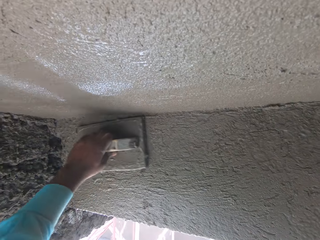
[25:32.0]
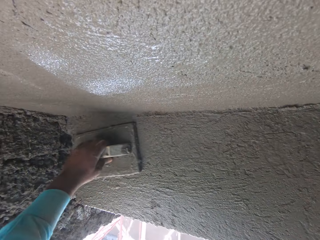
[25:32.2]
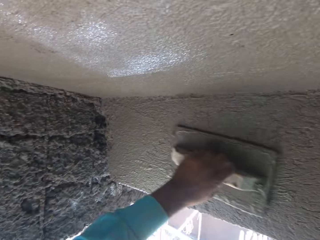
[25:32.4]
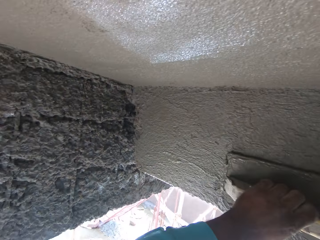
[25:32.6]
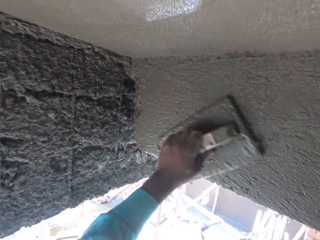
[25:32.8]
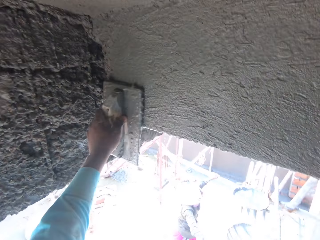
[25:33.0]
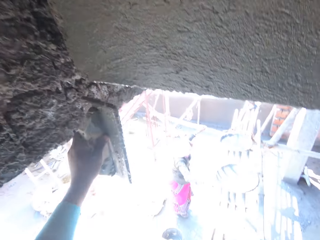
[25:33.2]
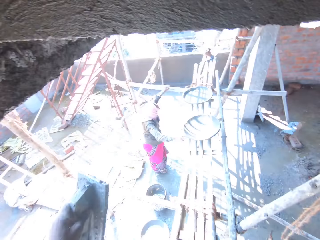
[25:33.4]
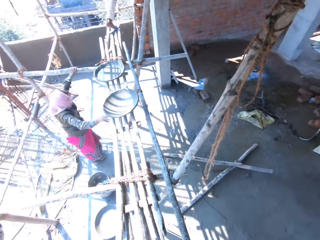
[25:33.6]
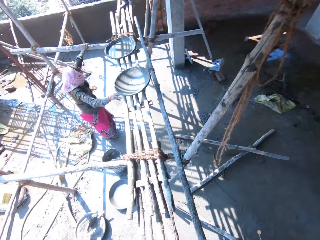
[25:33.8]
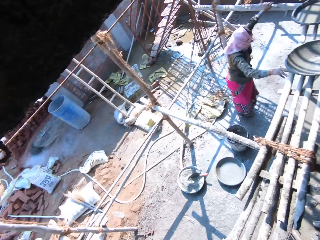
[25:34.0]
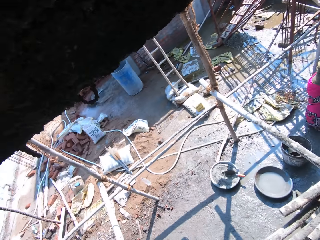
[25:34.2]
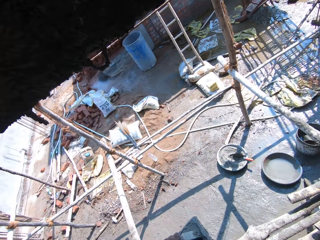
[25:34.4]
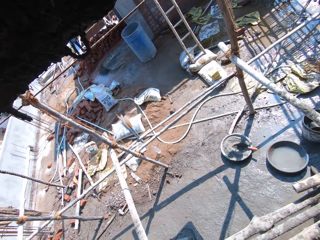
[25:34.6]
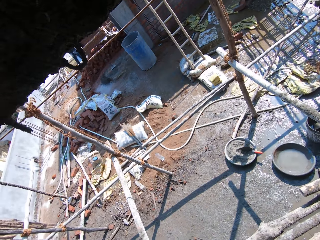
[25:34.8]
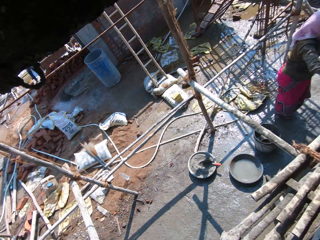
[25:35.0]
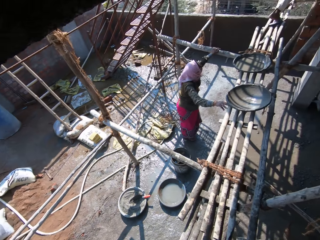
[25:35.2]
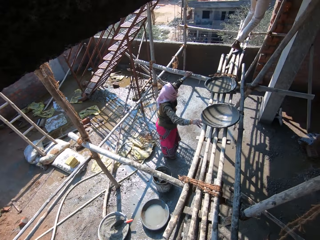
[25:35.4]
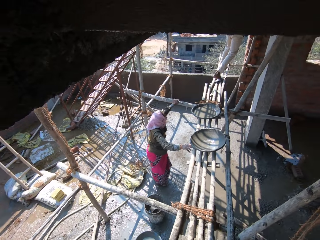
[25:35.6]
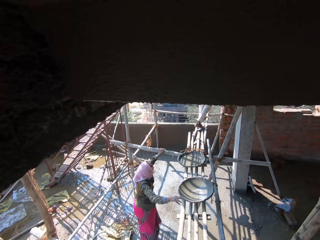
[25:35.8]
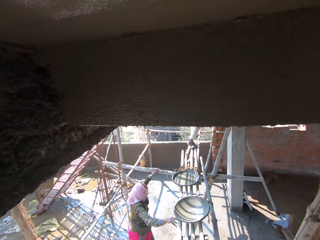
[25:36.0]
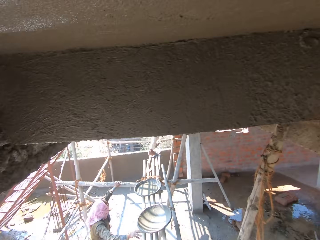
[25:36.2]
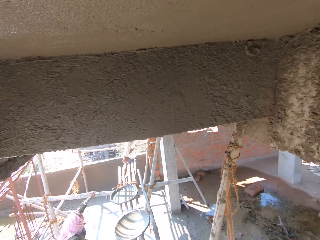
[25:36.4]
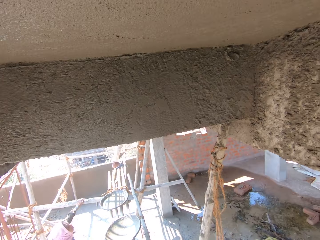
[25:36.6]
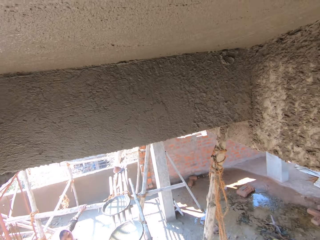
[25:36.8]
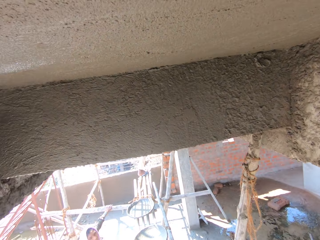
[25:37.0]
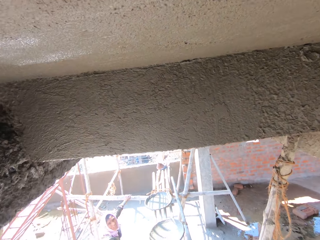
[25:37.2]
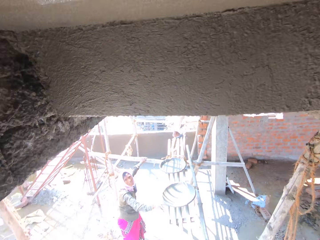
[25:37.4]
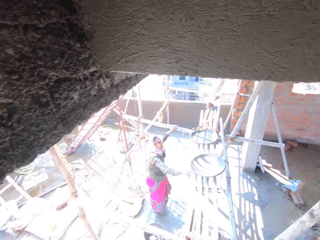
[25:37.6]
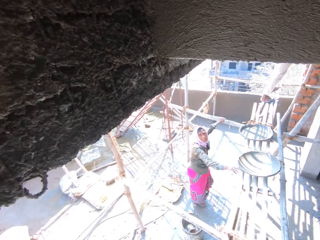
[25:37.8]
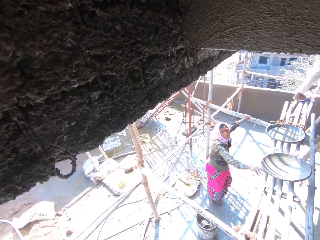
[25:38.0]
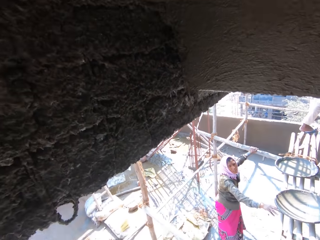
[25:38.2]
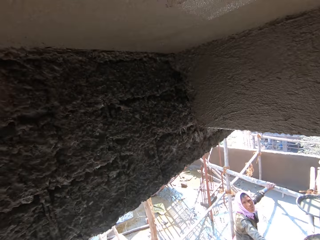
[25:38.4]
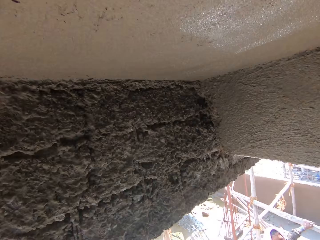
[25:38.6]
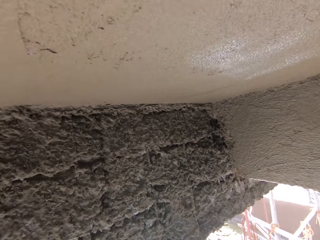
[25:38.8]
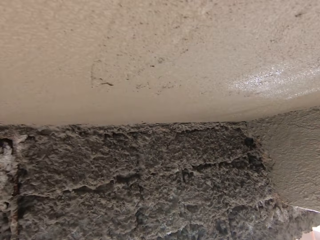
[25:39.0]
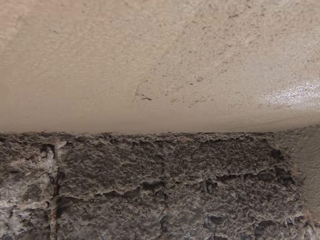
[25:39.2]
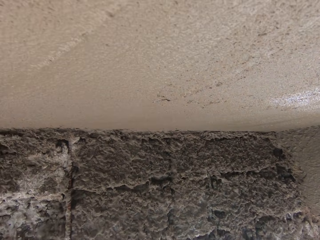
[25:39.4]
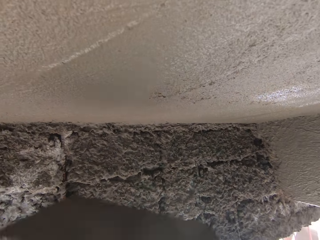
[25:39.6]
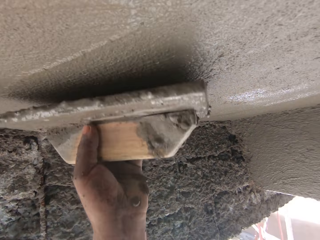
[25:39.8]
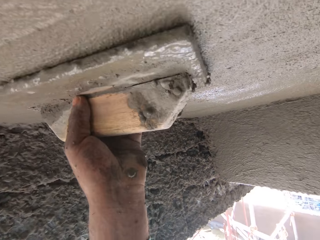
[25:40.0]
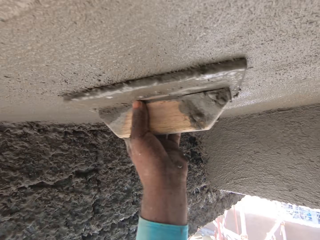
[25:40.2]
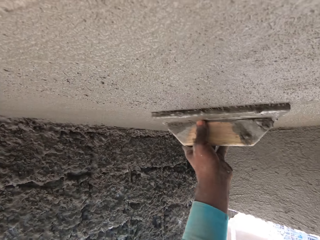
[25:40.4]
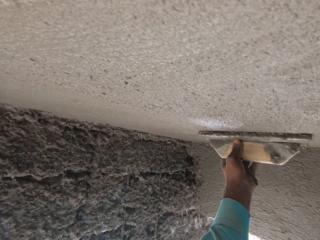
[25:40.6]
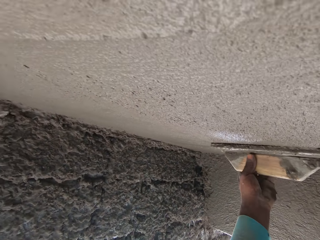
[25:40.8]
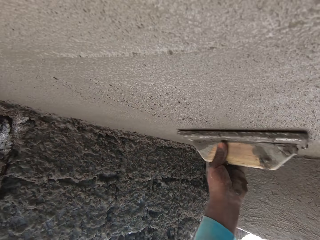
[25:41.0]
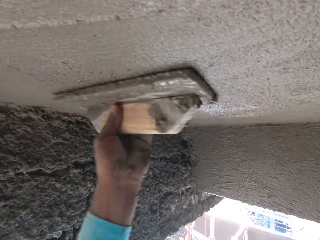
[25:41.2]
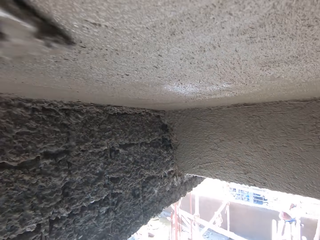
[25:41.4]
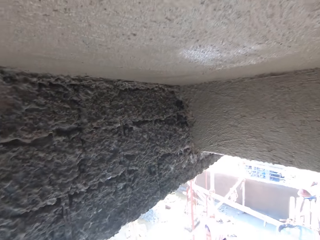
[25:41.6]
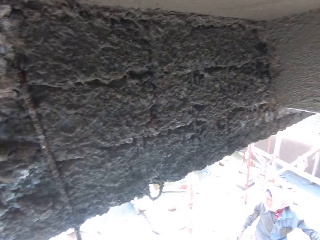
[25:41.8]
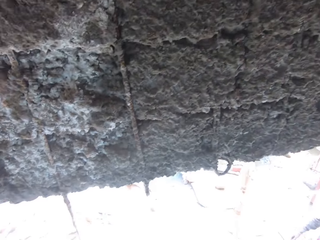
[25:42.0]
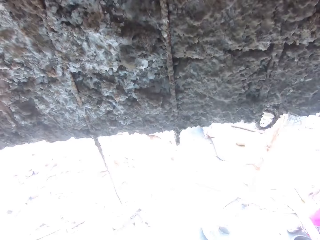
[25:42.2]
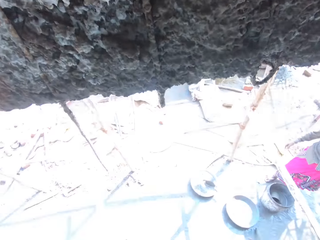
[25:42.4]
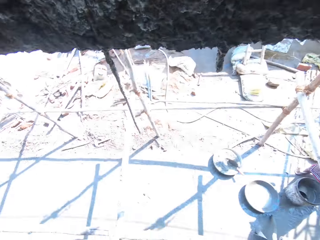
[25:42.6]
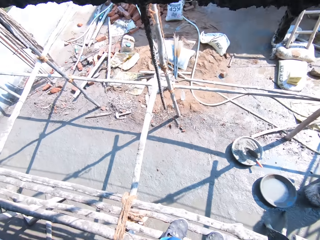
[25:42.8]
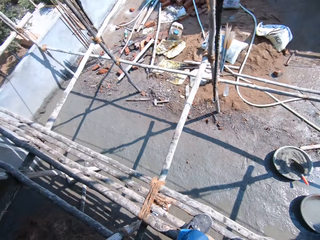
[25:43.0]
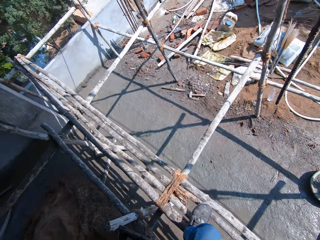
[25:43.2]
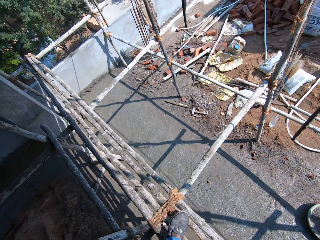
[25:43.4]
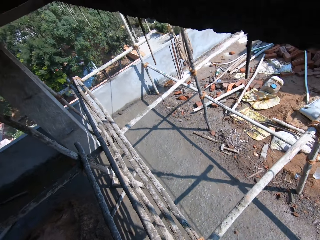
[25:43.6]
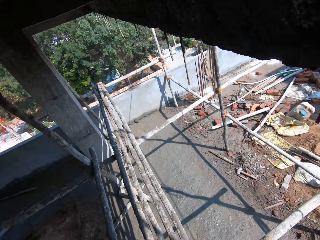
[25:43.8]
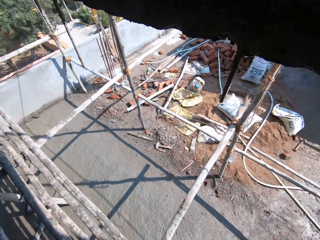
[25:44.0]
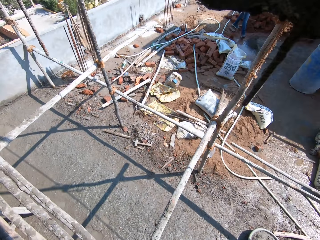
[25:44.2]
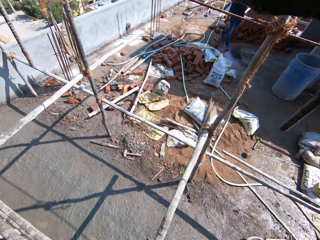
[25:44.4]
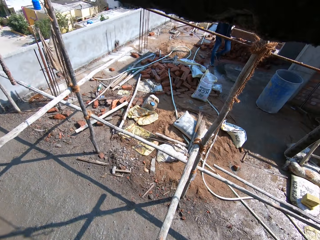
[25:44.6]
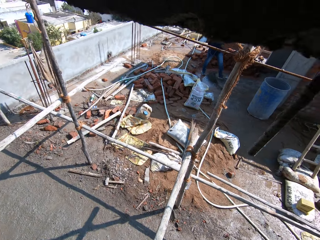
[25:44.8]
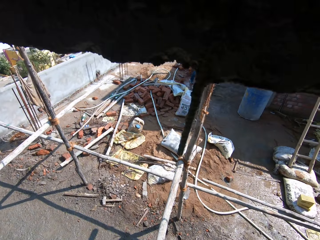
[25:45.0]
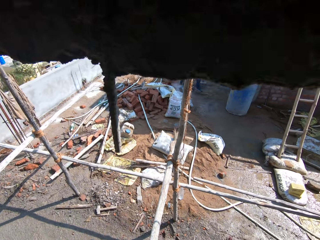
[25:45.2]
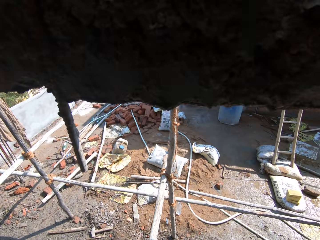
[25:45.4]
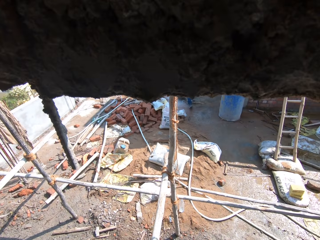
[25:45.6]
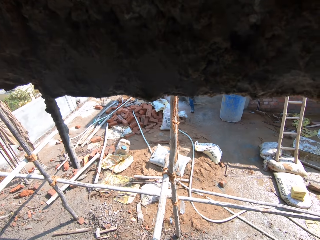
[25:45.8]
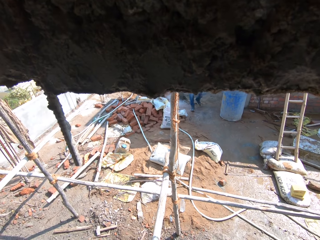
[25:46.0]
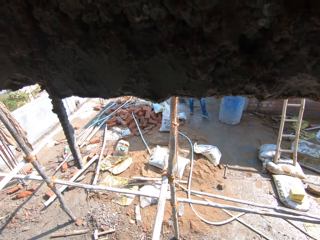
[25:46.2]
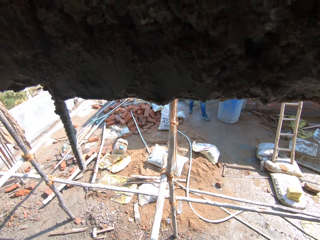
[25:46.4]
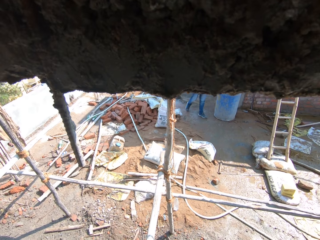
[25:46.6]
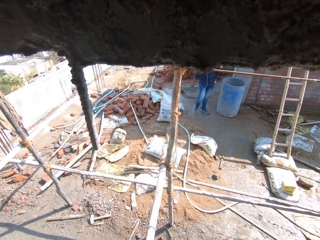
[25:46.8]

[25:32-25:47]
The camera wearer stops. He looks around. He converses. He smoothens the ceiling or wall with the trowel wood with his left hand. He stops. He looks around. He converses.

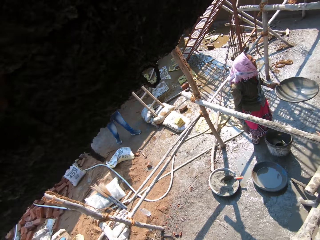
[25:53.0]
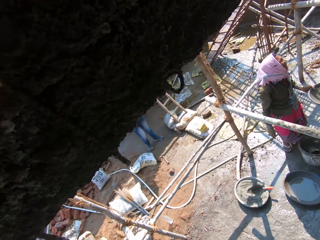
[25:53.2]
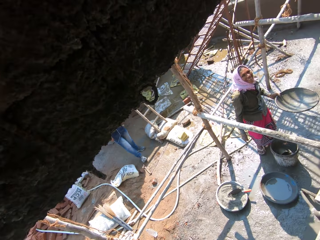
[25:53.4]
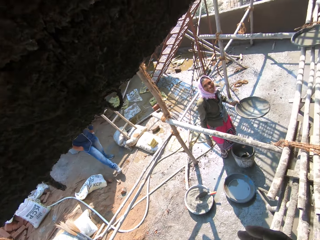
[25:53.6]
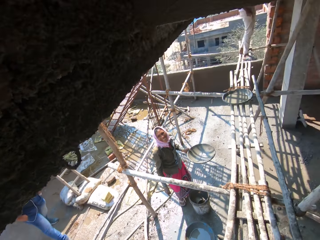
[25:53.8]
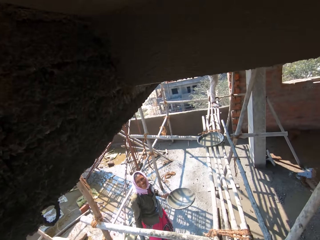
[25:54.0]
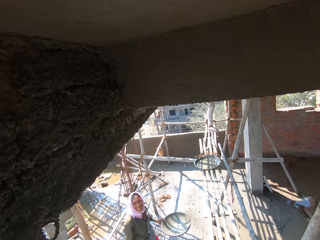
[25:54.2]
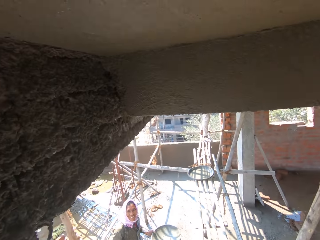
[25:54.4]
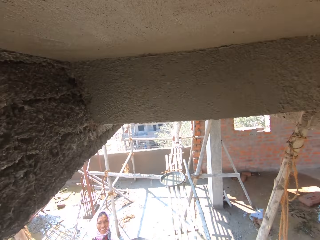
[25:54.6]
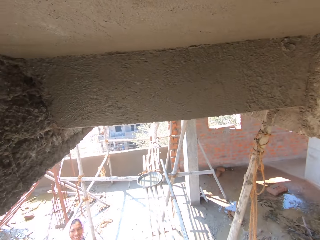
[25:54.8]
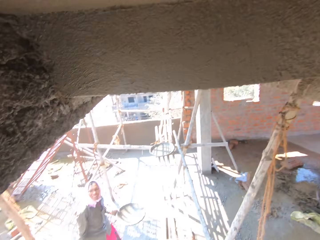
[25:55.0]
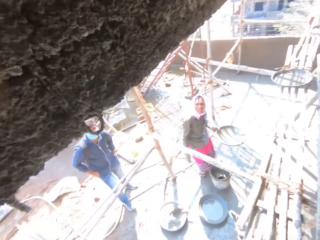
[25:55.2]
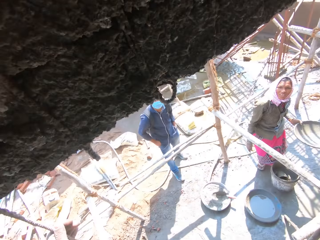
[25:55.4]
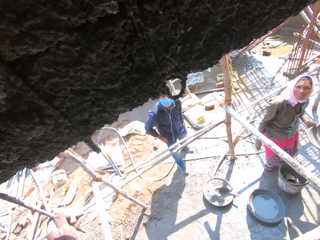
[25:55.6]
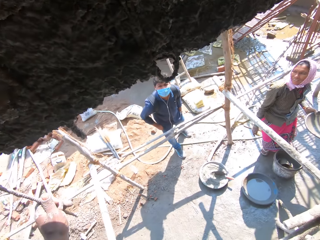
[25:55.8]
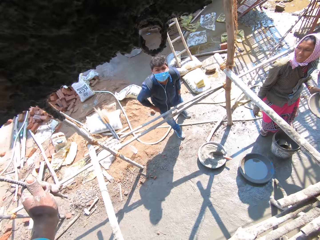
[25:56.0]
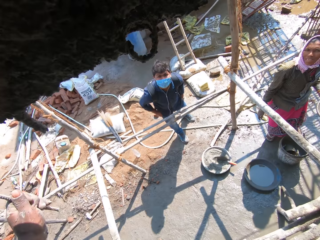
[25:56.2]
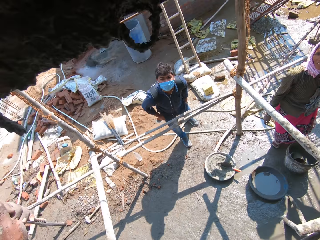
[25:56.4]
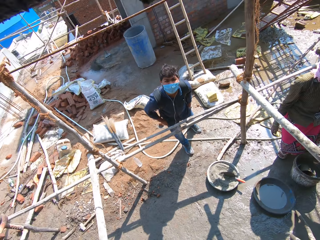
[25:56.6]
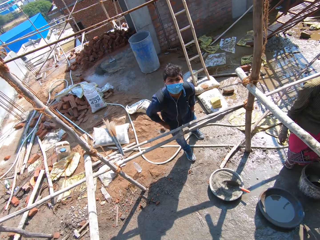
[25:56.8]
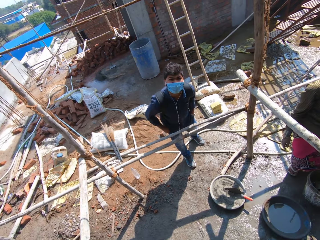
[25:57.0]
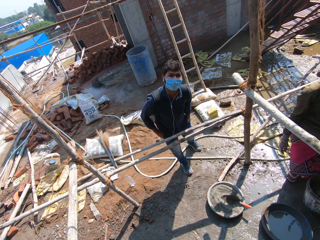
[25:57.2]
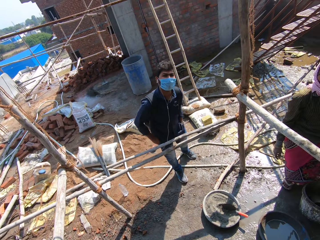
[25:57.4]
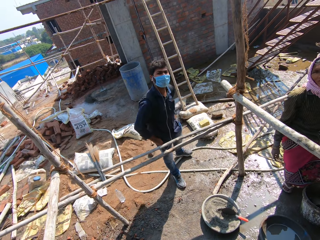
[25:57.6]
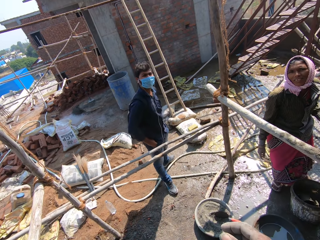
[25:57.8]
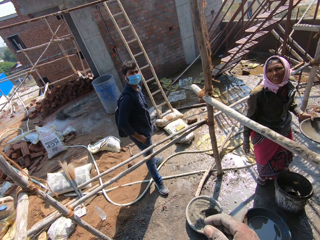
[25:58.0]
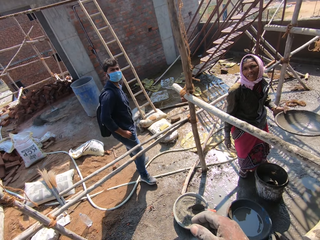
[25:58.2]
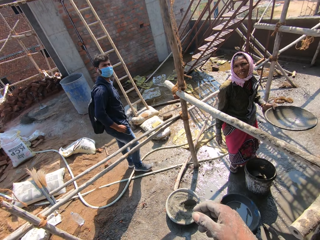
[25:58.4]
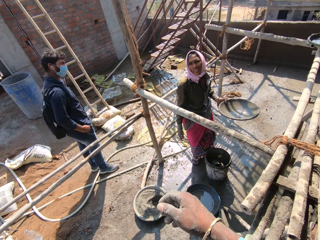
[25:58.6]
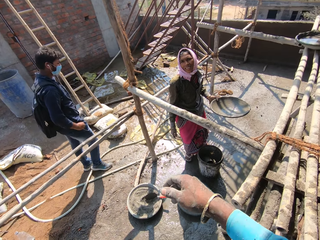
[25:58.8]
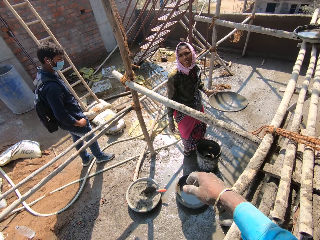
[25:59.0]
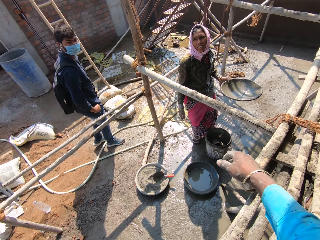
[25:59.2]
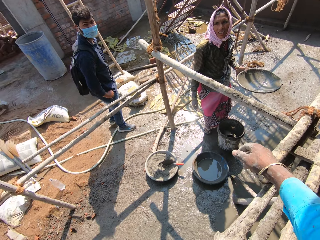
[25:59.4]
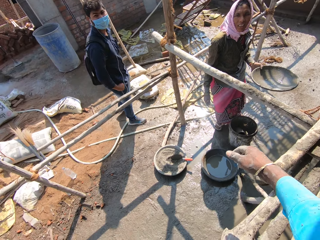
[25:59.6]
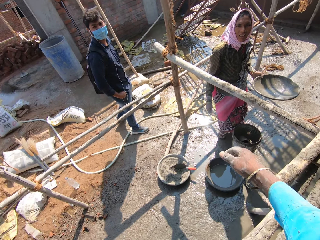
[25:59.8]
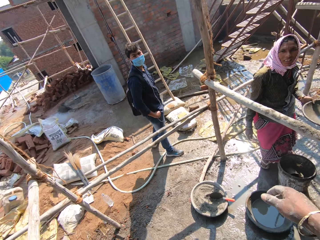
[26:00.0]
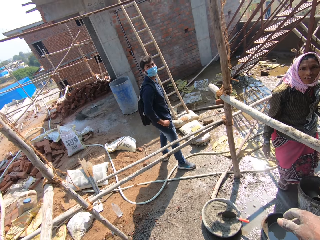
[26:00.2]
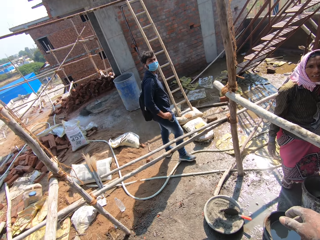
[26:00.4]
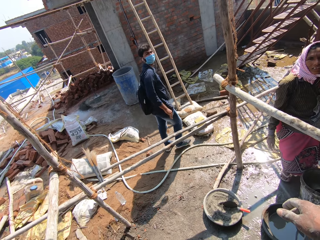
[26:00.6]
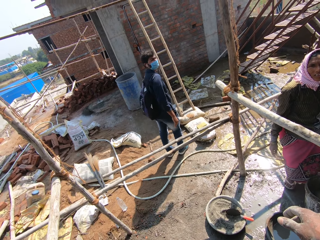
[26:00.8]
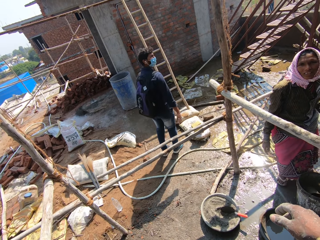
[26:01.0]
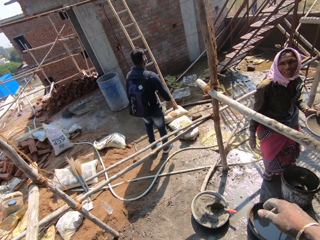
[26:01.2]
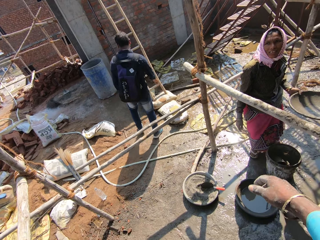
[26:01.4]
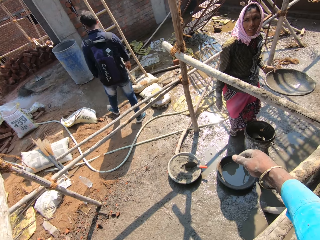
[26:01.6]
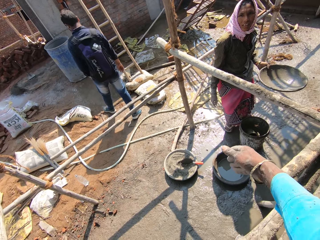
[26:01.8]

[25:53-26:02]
The camera wearer talks to a person. He talks to another person. He looks at the first person. He stretches his right hand.
